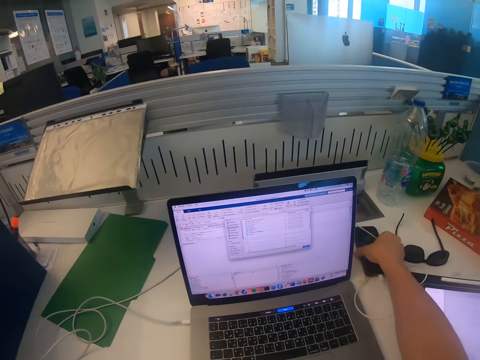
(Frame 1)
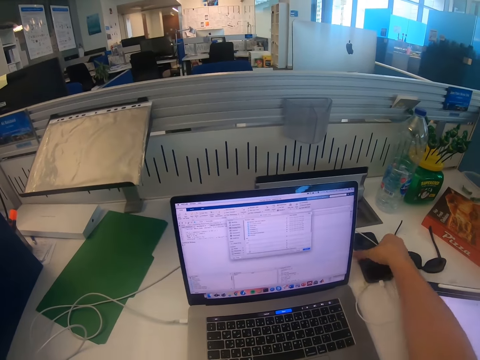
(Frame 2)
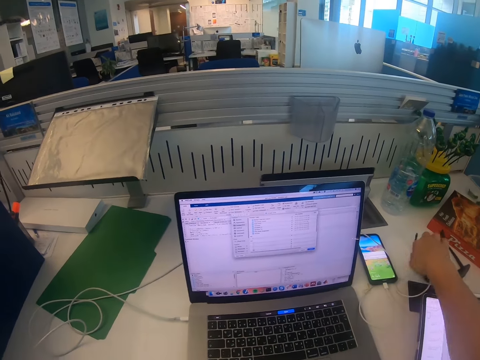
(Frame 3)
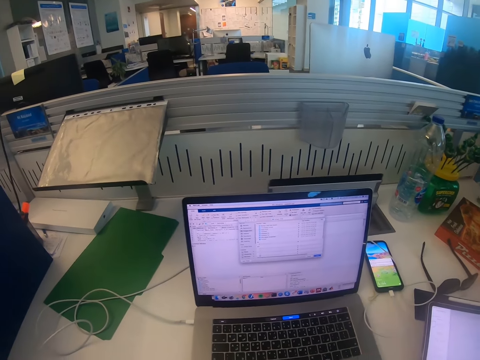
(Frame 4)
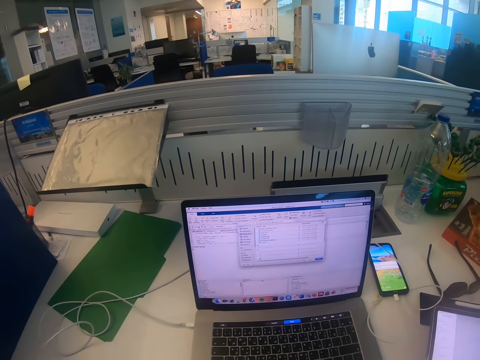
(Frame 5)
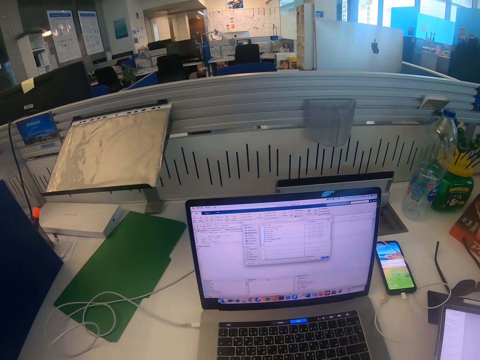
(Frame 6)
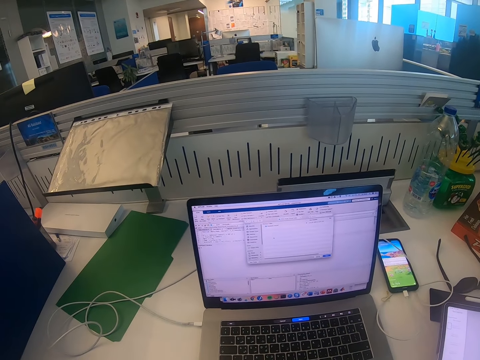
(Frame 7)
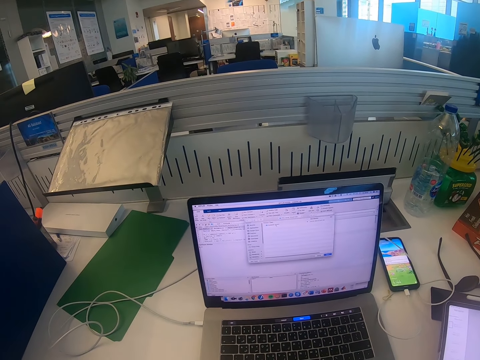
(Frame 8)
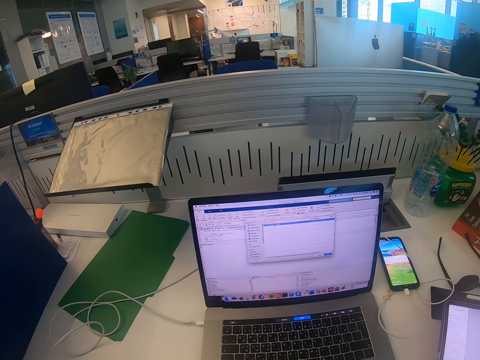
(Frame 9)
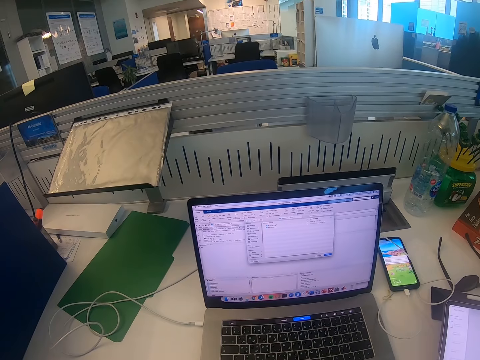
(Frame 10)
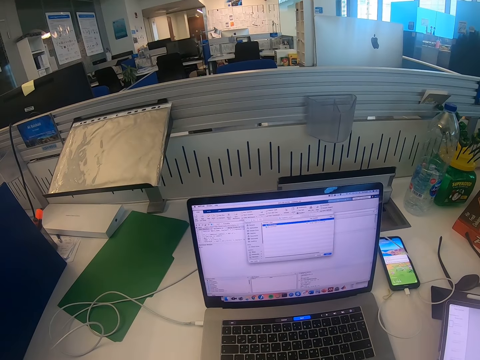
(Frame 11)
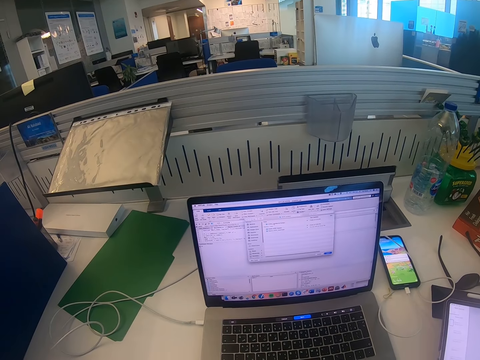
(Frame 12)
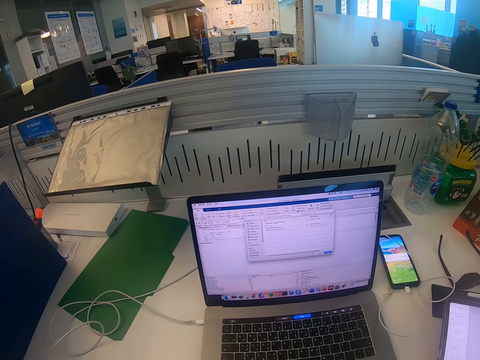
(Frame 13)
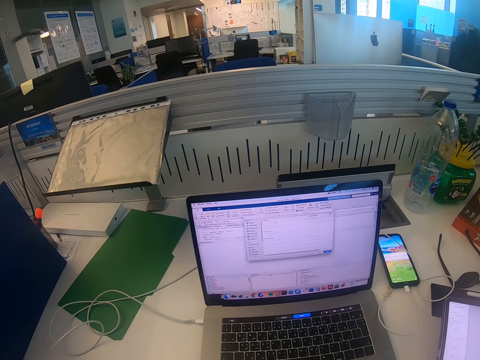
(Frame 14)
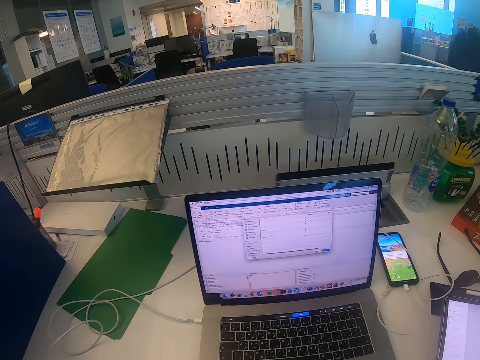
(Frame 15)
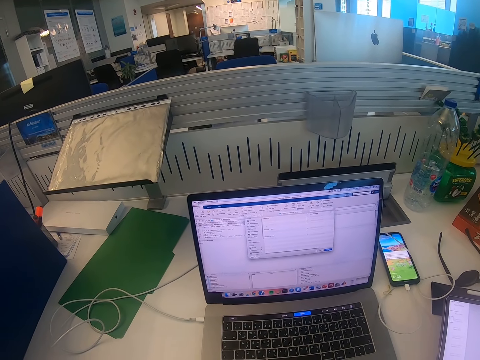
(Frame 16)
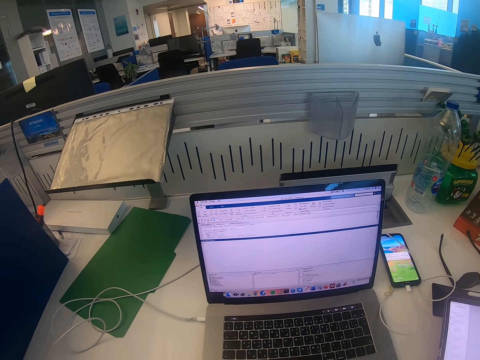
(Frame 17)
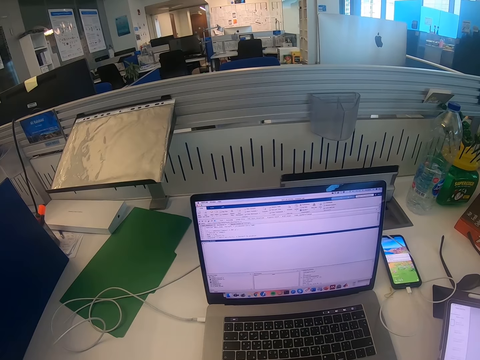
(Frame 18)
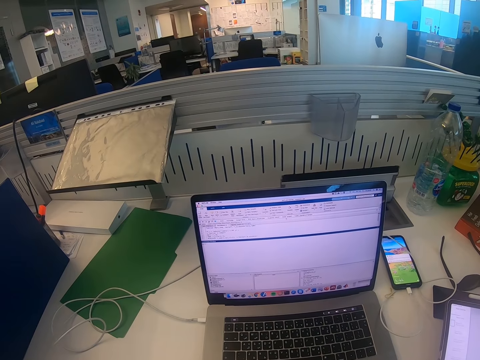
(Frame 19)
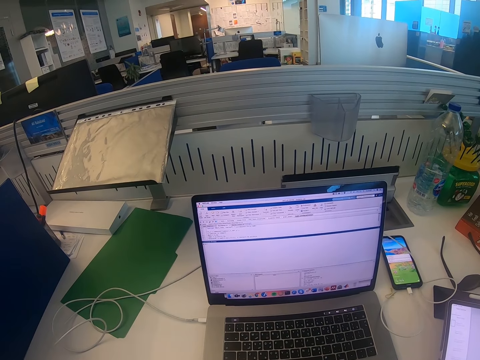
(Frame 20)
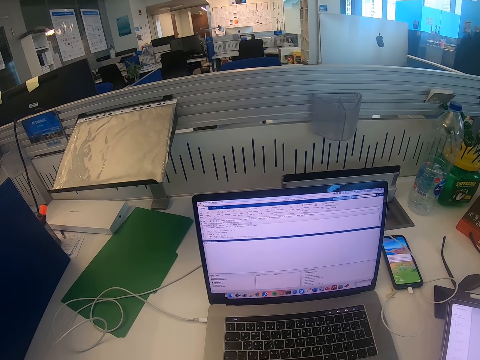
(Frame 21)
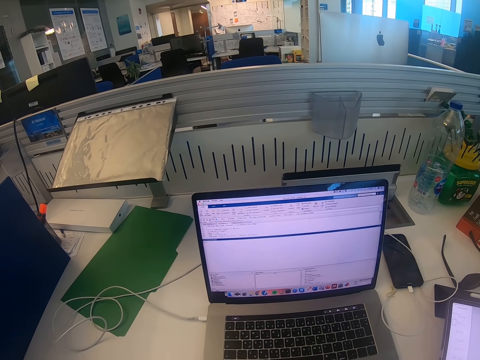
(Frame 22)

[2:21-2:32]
The camera wearer unlocks the phone. They look at the laptop.

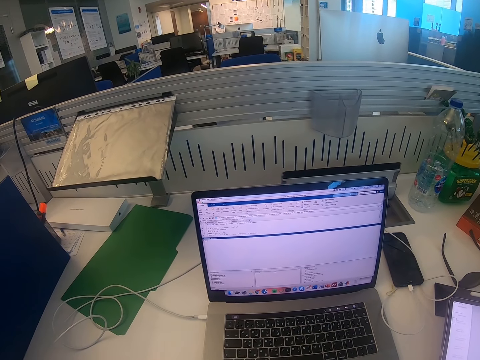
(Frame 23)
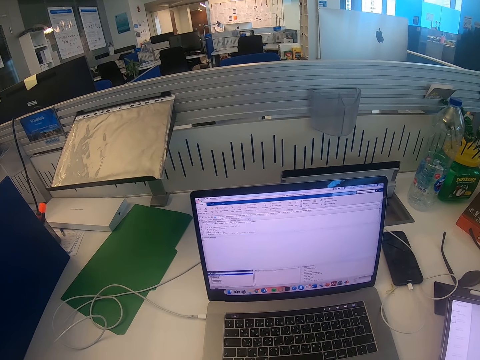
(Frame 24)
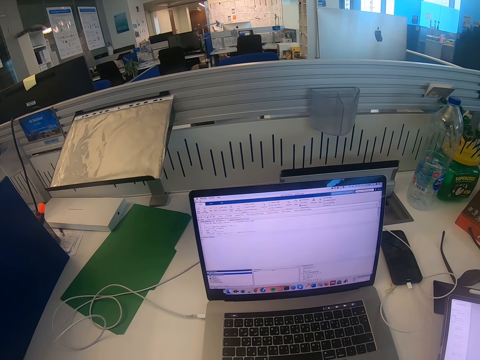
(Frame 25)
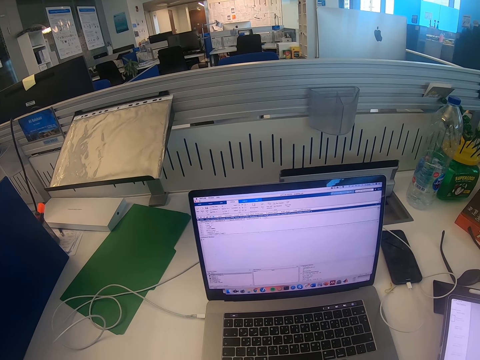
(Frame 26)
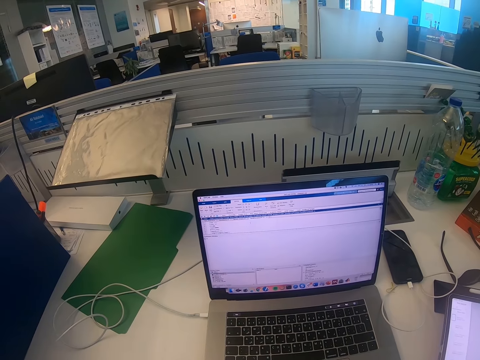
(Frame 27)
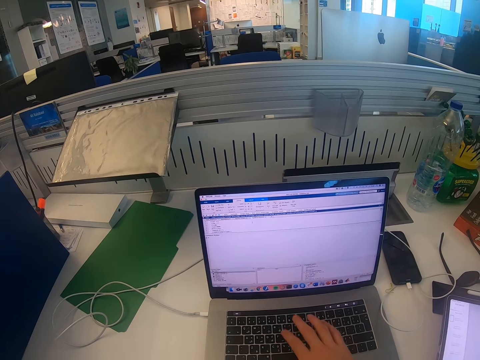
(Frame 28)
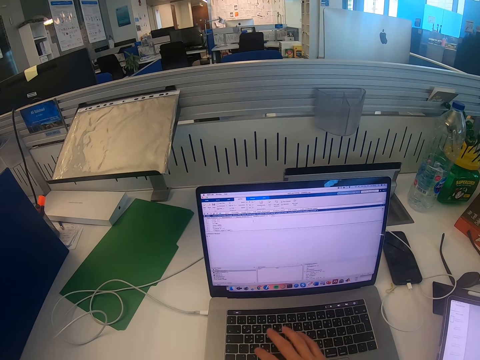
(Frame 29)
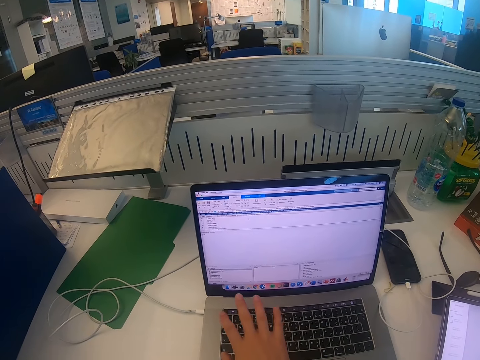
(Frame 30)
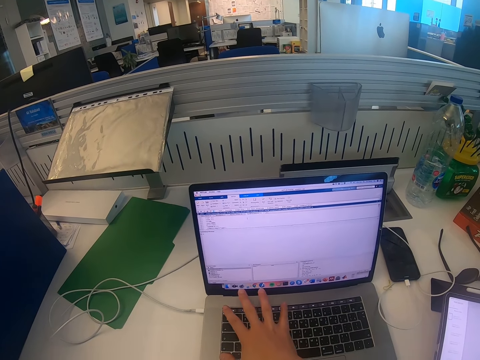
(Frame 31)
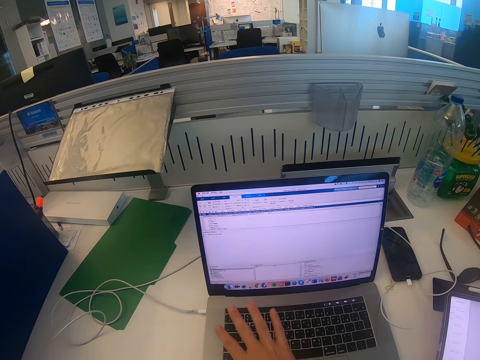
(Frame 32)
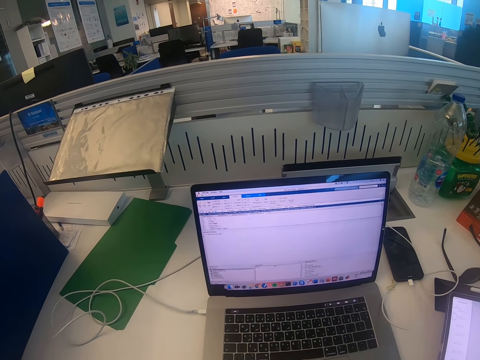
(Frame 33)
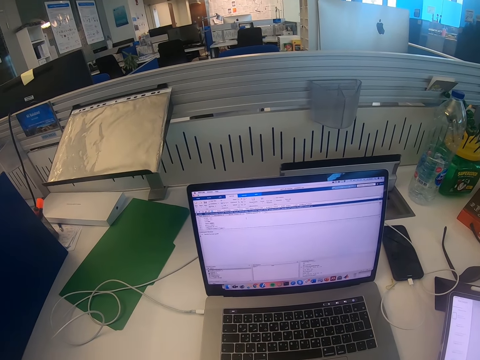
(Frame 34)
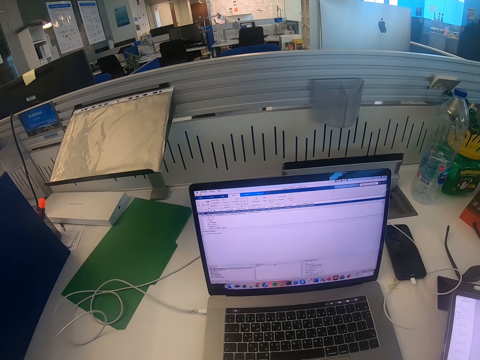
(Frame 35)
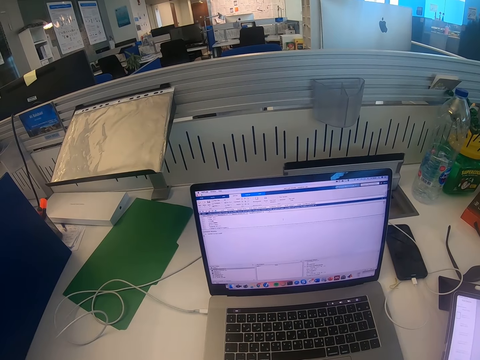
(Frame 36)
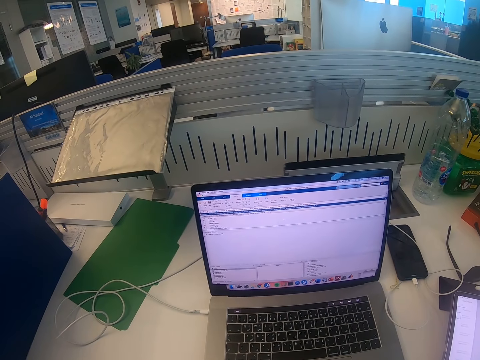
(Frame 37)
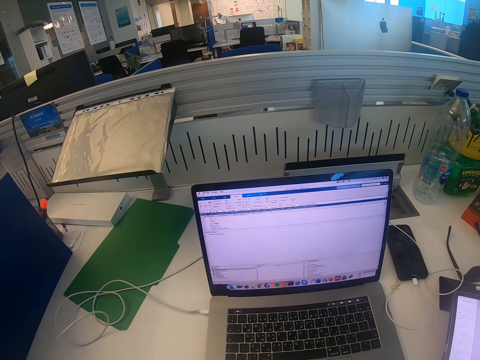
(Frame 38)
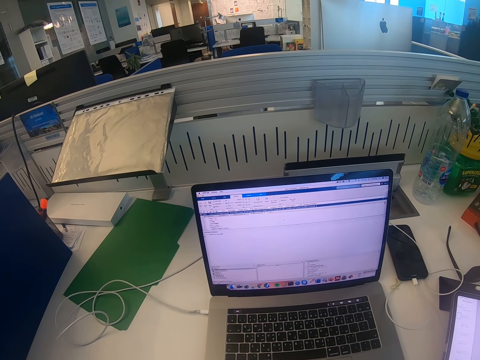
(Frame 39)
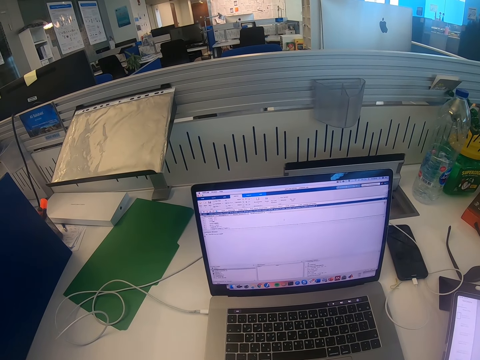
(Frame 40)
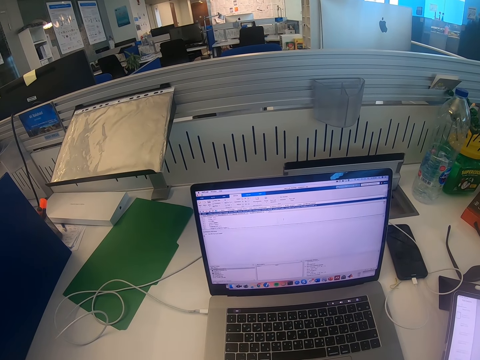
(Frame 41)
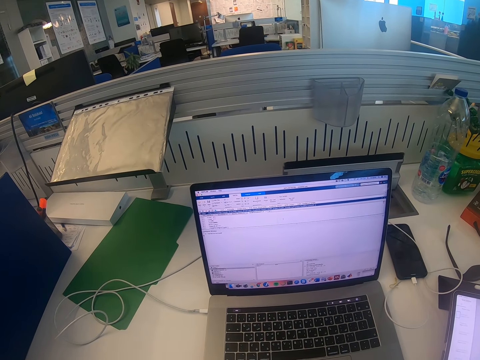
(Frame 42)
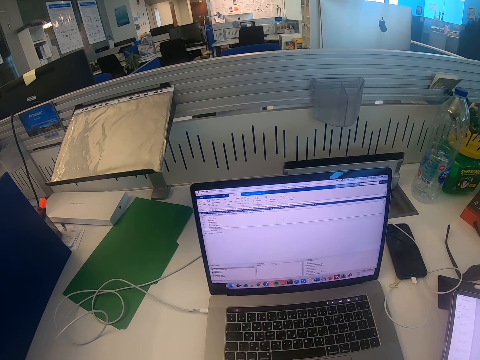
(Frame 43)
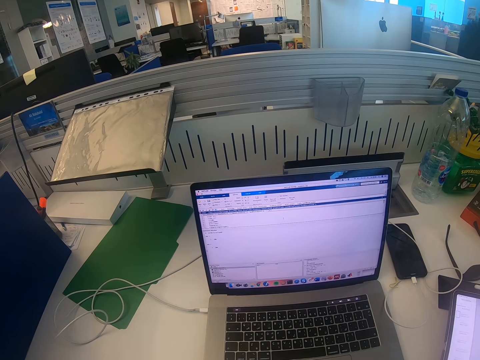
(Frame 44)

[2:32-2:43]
The camera wearer types on the laptop. They look at the laptop.

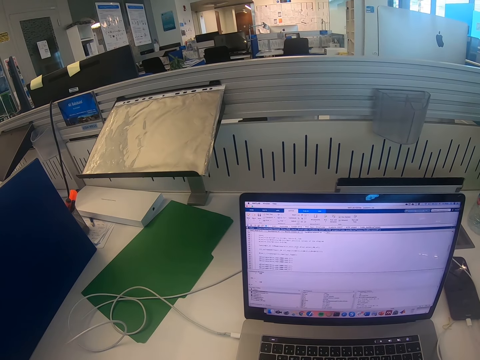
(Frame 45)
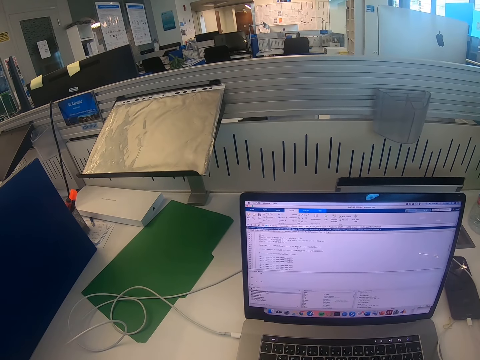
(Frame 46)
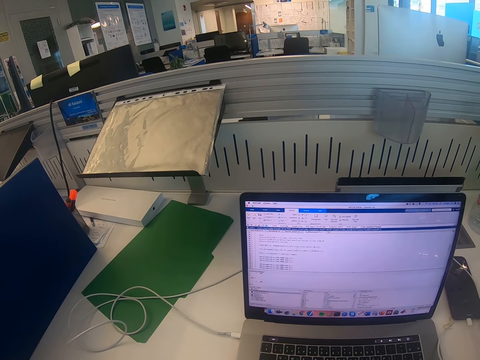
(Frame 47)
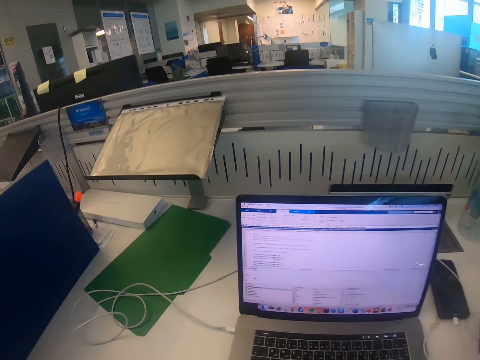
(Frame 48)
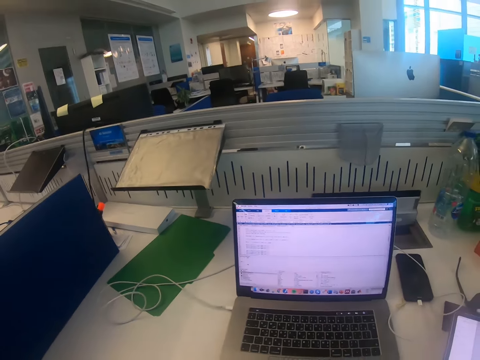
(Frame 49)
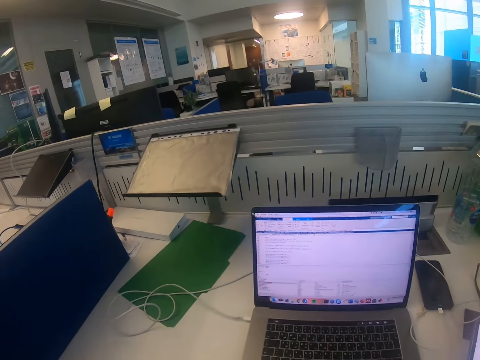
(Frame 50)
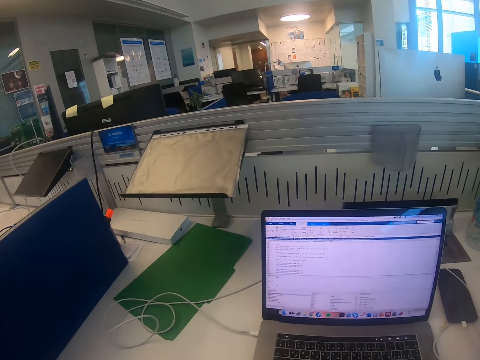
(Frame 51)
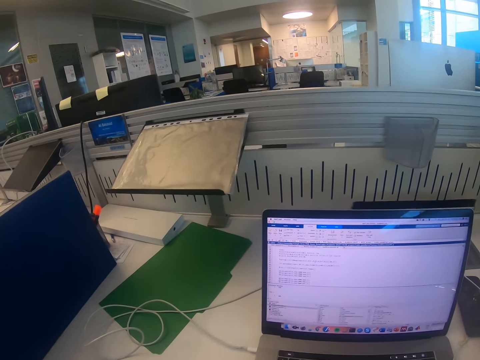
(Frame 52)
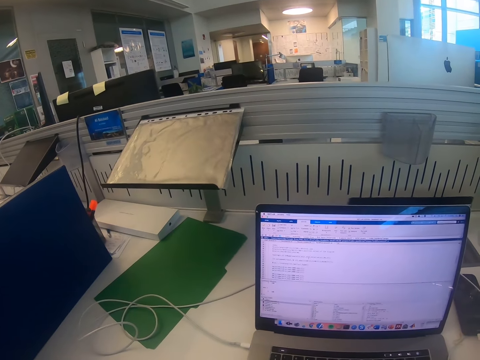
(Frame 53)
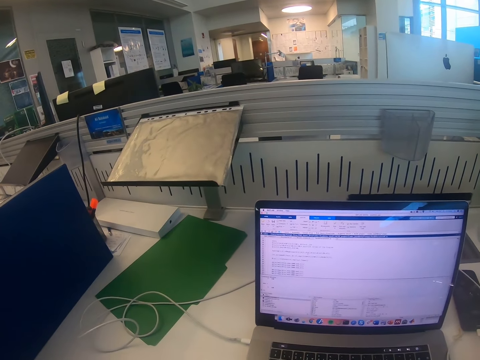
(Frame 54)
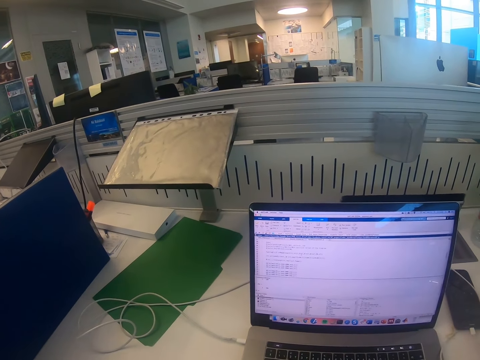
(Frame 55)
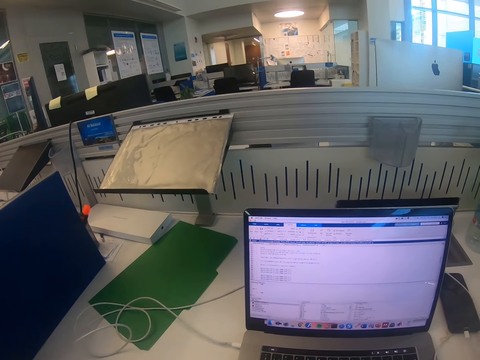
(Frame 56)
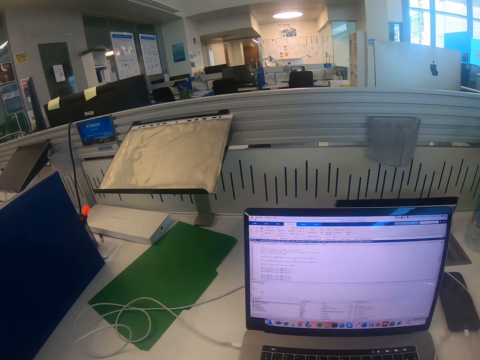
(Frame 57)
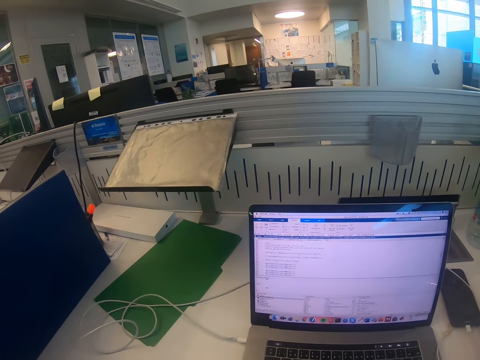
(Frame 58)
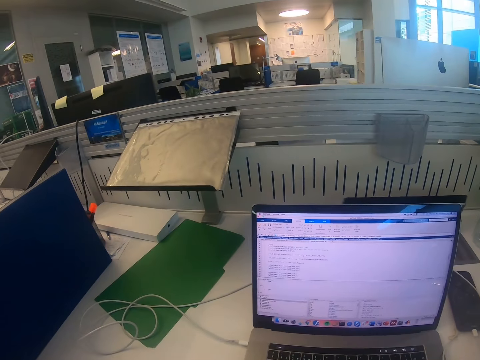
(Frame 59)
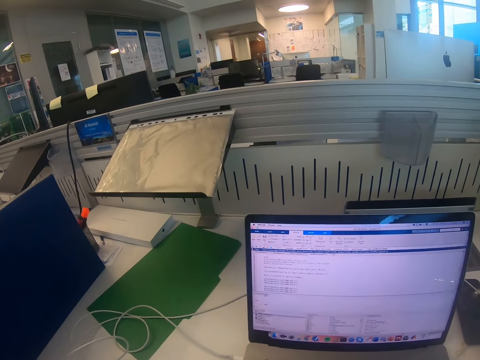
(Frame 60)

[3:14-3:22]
The camera wearer moves on the chair.
